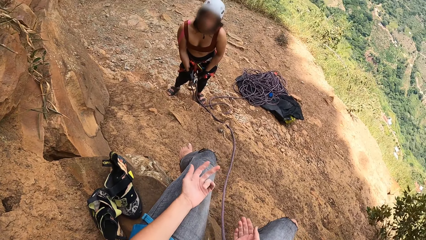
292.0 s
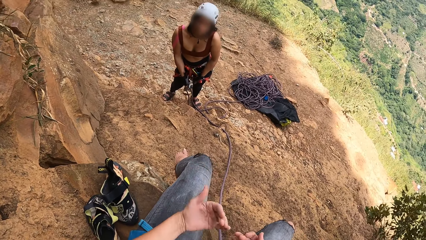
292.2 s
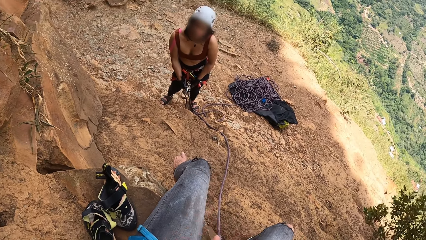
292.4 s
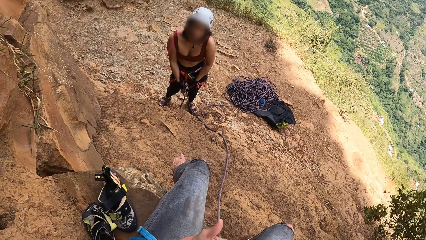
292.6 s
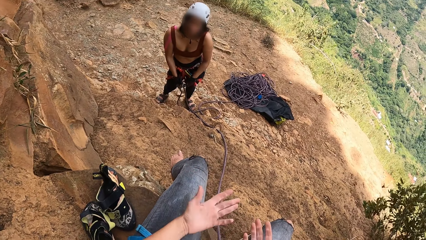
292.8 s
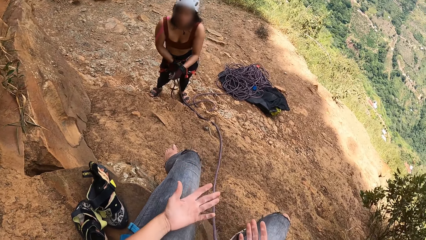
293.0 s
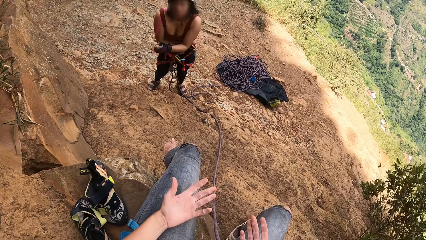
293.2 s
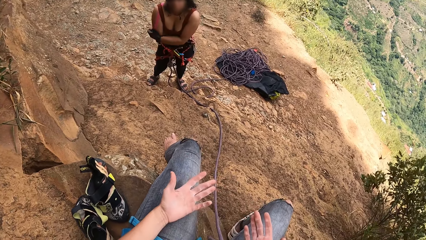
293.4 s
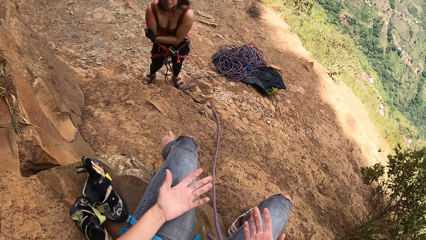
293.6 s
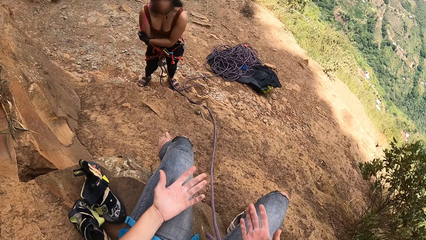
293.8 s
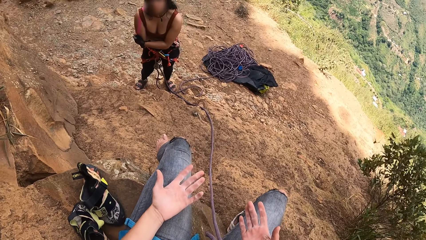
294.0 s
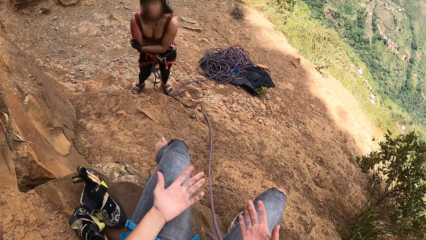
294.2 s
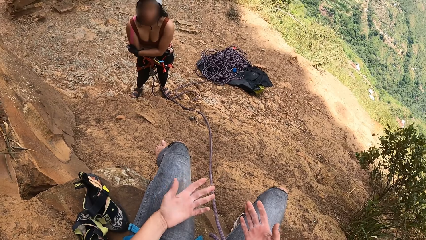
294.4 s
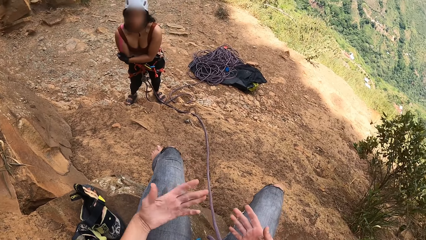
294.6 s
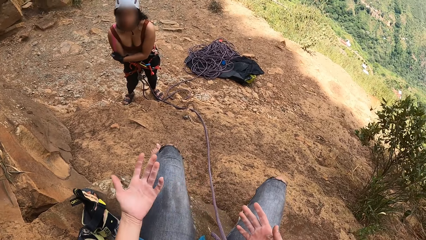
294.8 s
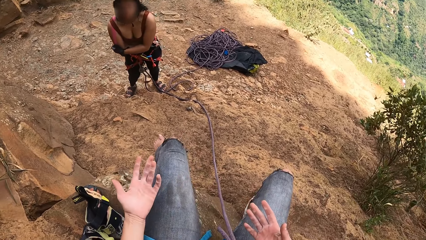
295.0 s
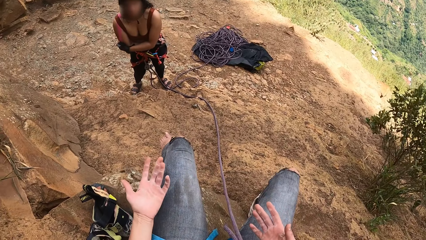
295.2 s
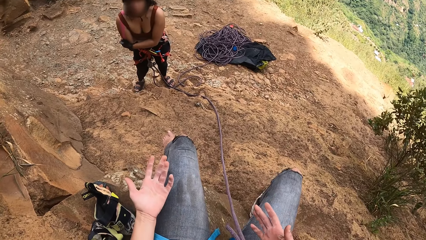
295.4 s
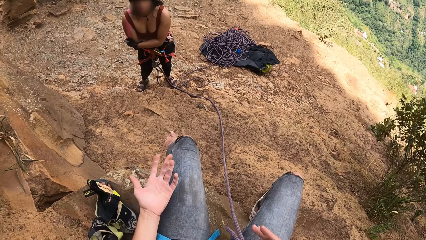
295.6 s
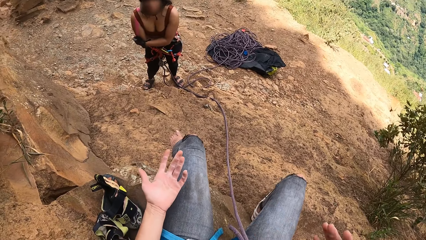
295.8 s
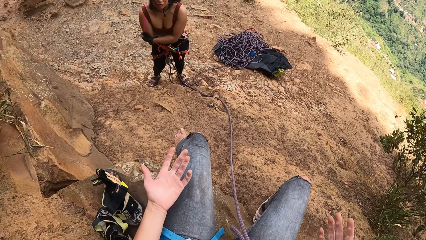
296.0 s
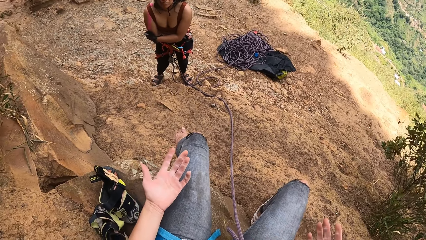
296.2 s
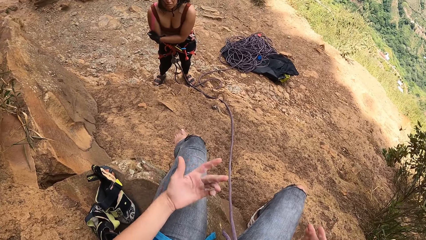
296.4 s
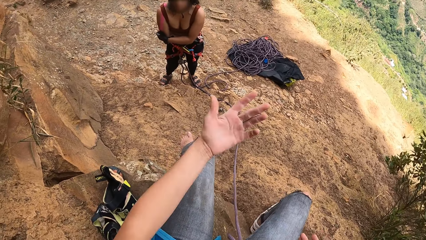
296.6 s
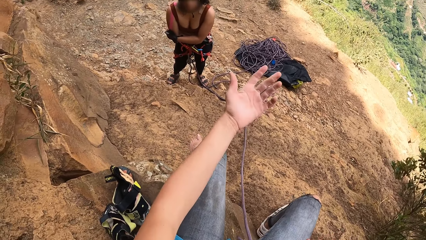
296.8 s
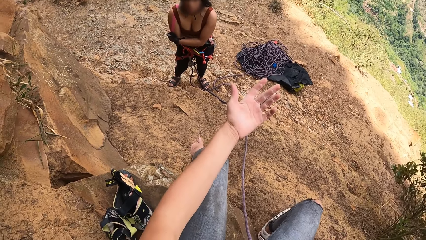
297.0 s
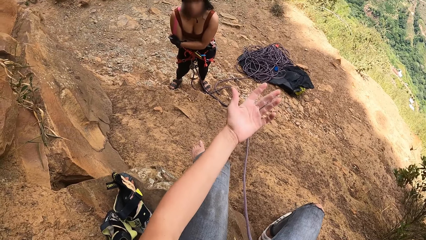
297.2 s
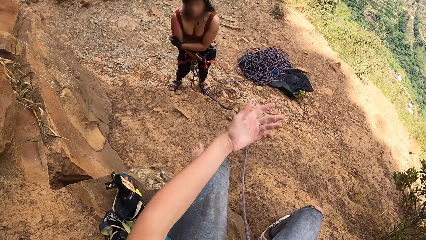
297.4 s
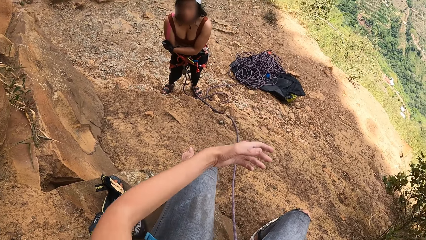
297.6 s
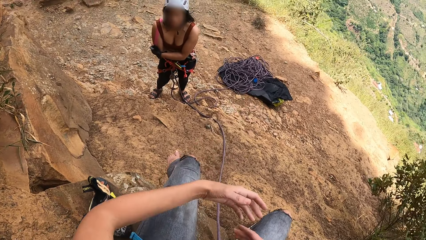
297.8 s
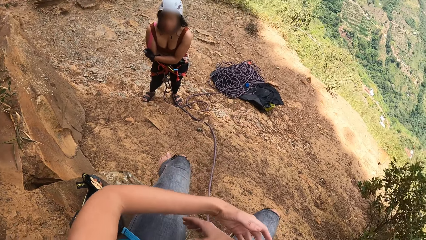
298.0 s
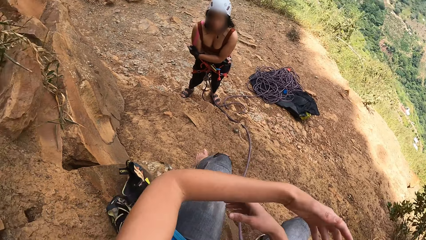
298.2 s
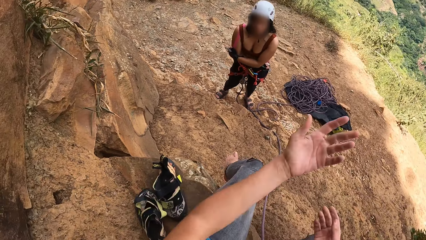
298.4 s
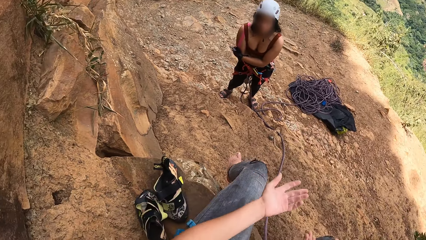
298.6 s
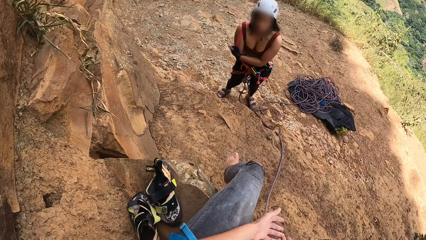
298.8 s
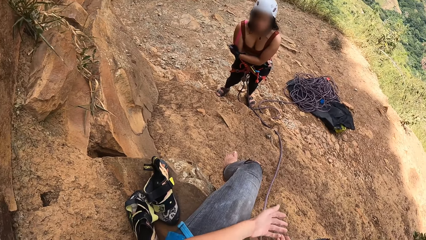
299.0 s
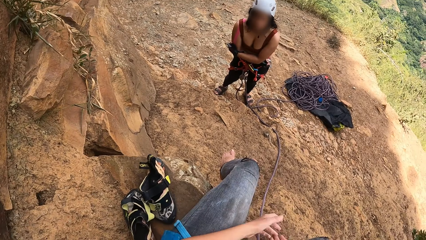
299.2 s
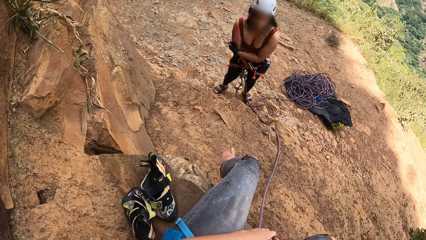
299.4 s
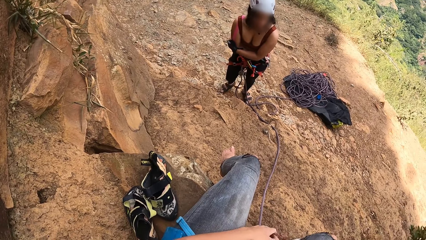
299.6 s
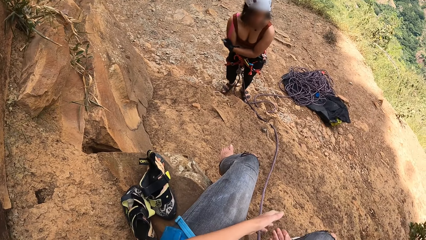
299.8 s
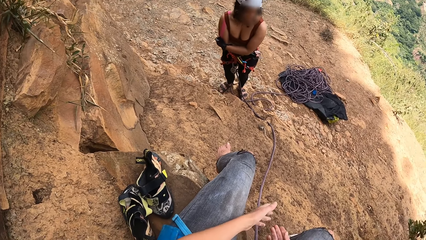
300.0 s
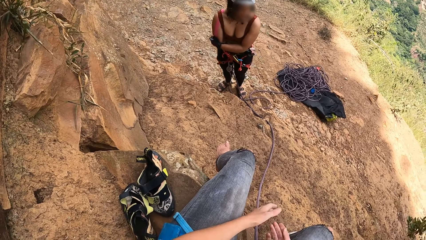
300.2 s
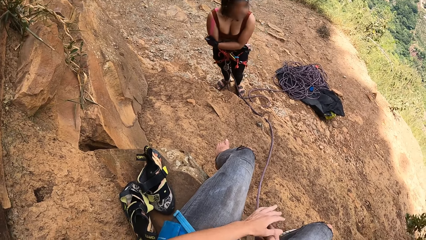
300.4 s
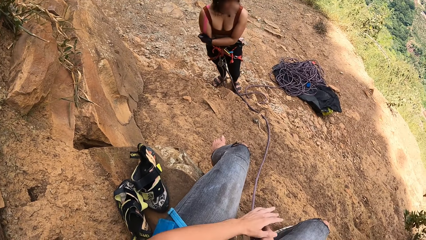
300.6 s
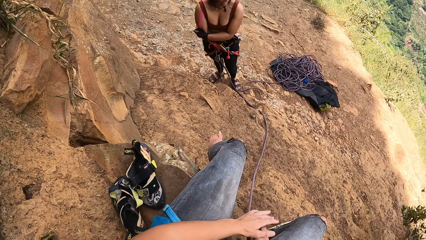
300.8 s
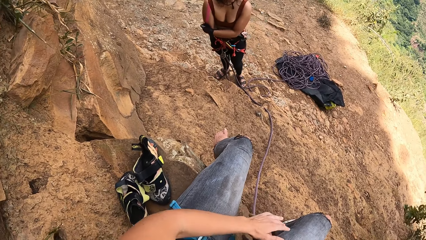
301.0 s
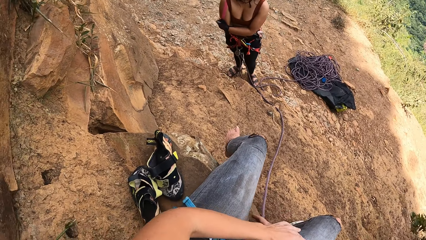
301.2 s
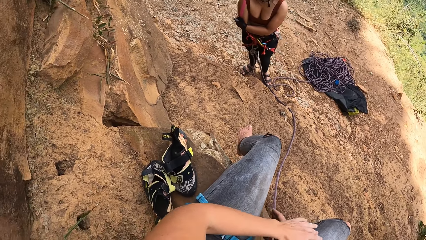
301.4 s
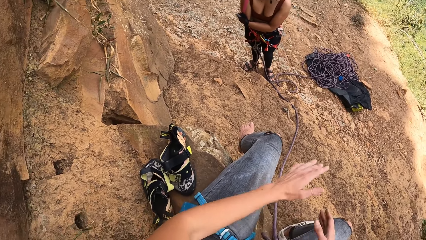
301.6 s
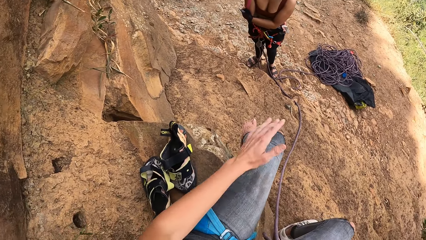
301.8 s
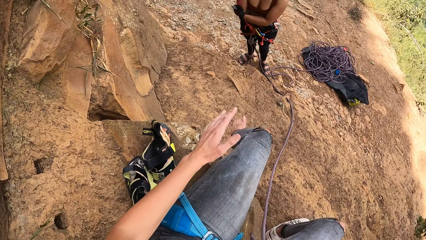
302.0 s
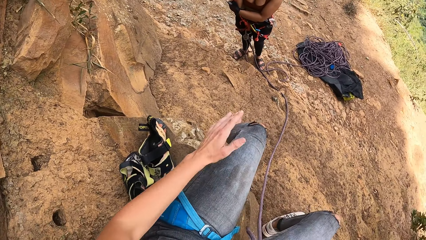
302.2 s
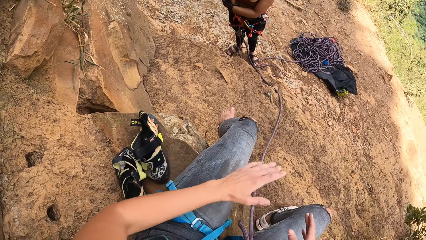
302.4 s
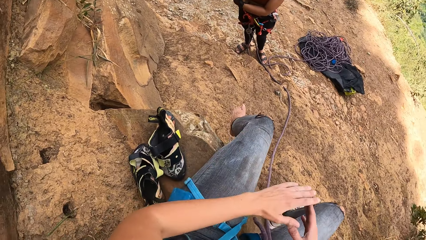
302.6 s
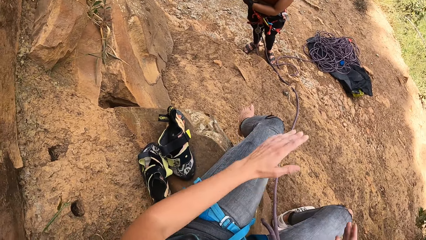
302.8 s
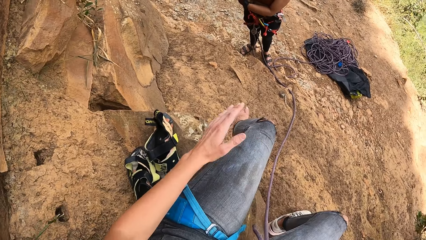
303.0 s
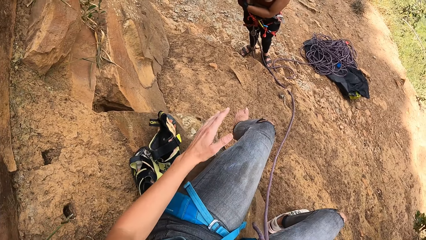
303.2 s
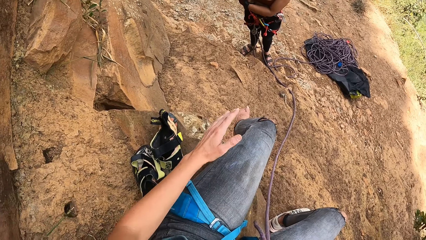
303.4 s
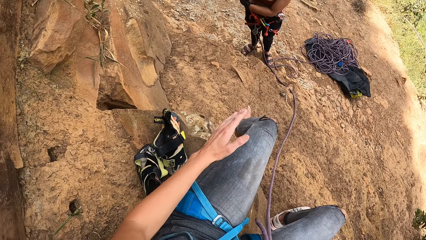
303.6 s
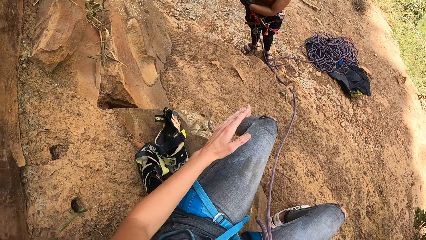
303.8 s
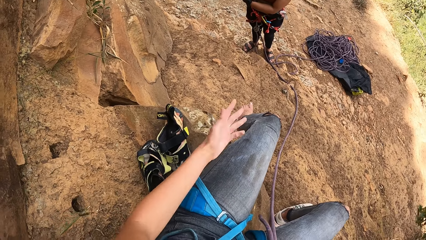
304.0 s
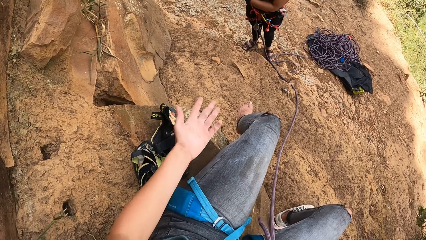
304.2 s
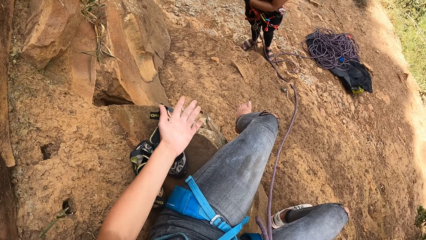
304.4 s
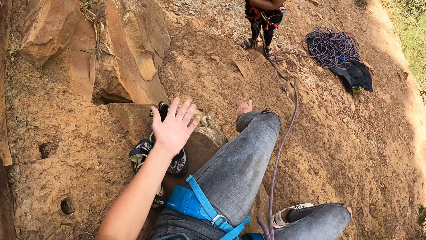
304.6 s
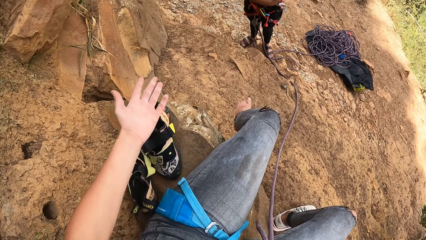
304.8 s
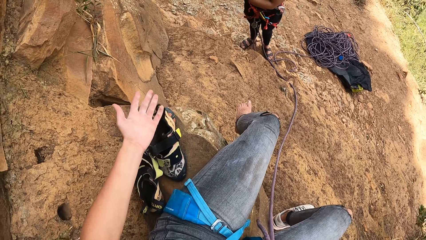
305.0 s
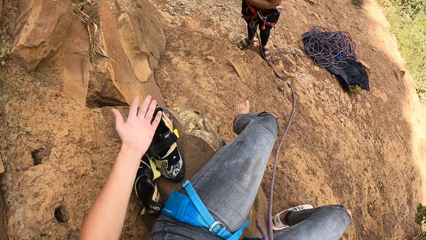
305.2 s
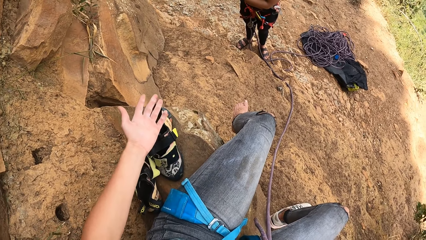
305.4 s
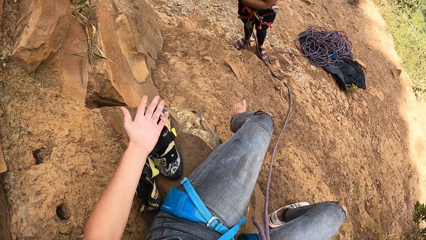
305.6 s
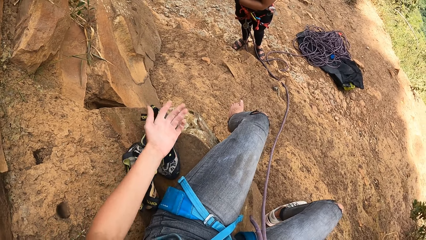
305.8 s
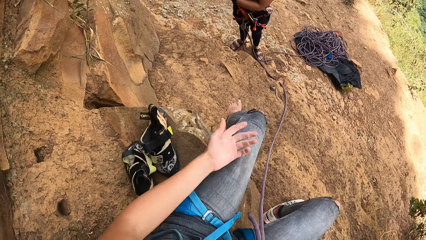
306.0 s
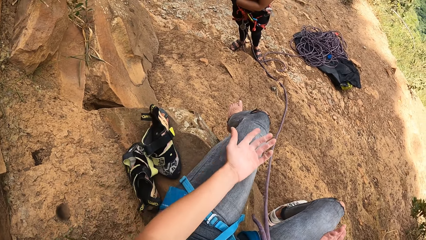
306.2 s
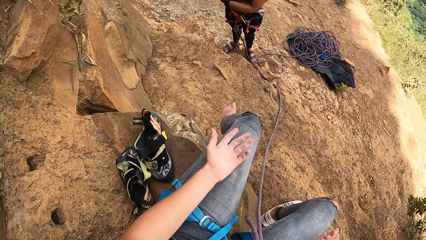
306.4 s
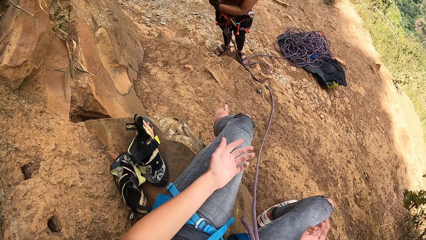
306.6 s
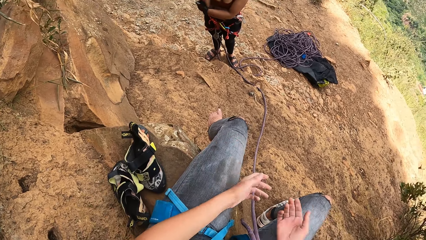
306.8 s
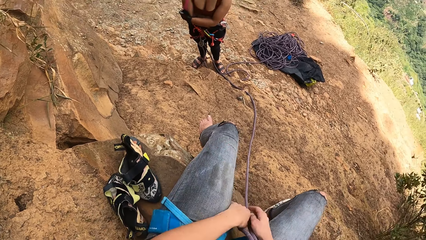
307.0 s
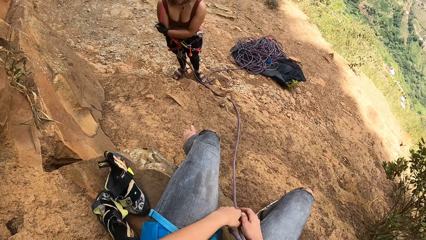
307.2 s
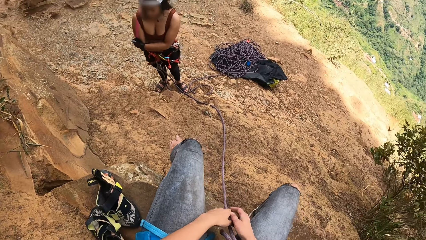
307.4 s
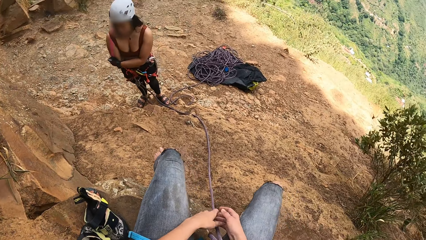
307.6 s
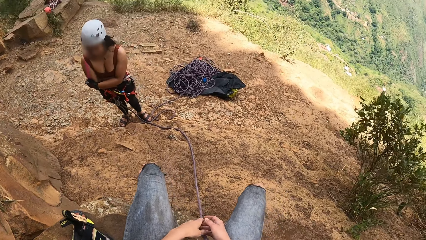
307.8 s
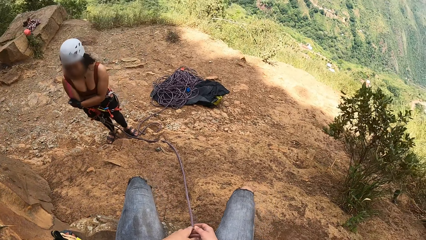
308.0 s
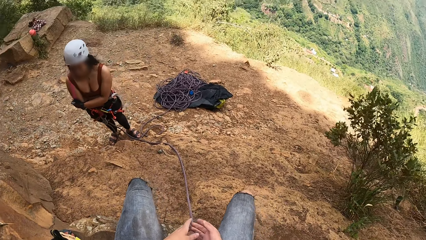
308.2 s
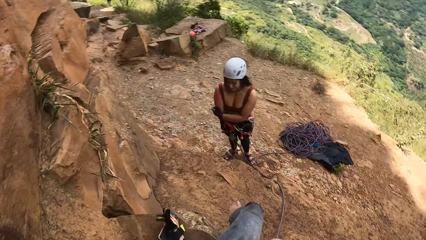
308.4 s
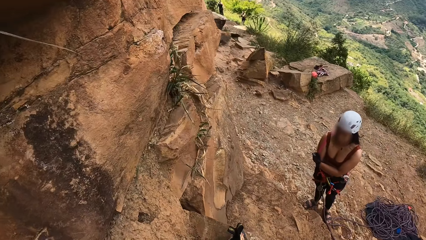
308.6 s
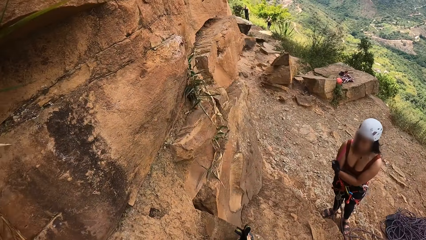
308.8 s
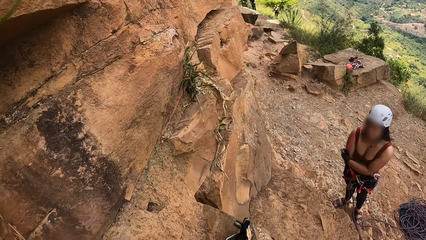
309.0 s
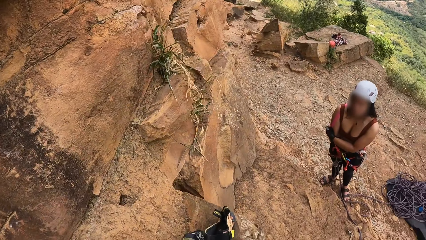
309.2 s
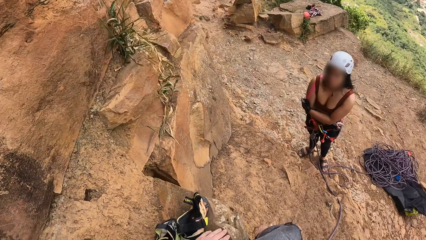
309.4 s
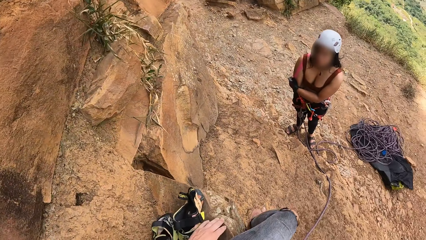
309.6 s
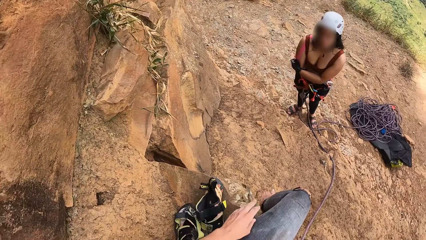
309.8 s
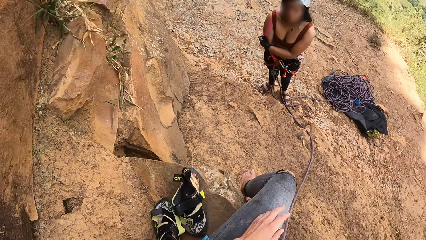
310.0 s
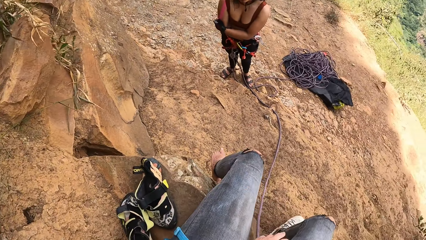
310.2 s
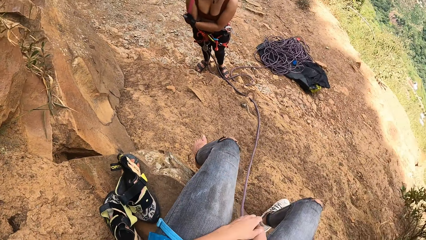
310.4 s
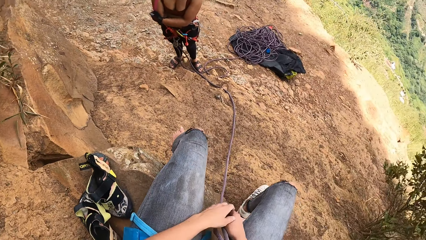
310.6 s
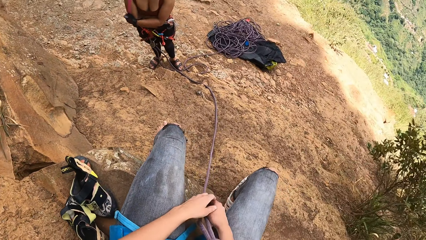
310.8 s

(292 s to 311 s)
The camera wearer converses with the woman. The woman moves the legs. The camera wearer communicates with the woman. She moves her hands. She stares around. She folds her hands.
